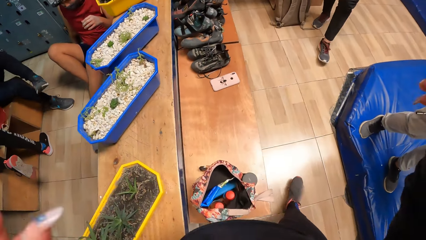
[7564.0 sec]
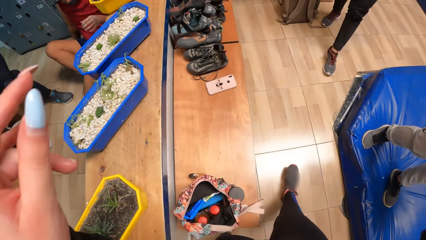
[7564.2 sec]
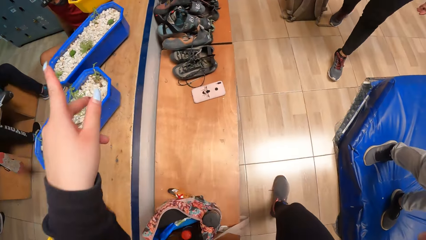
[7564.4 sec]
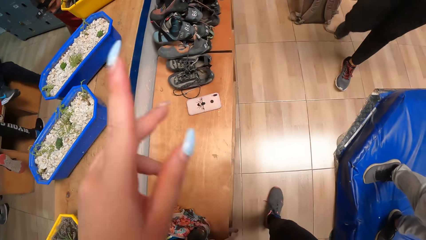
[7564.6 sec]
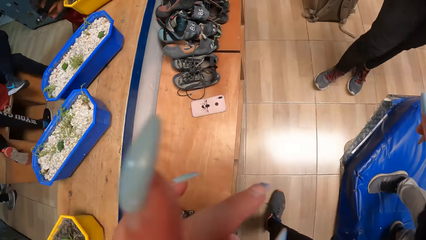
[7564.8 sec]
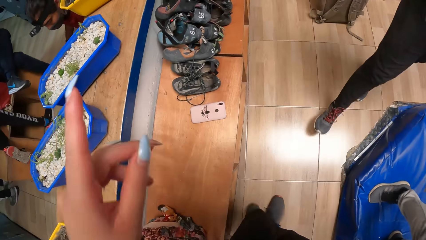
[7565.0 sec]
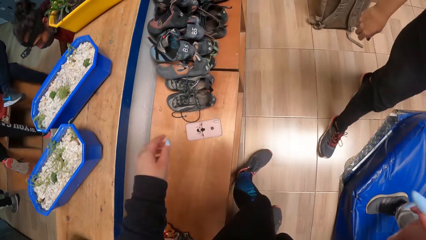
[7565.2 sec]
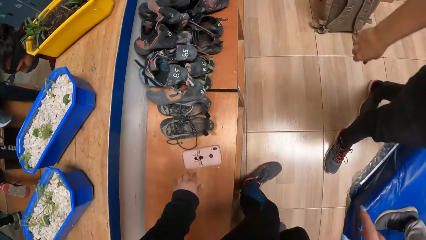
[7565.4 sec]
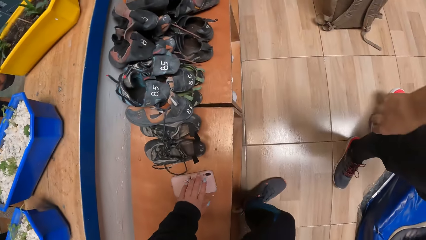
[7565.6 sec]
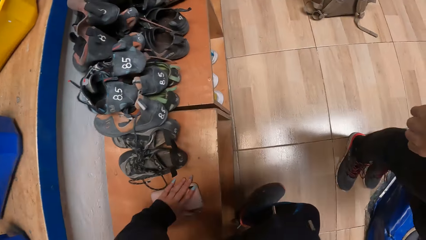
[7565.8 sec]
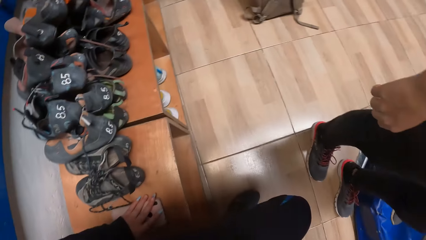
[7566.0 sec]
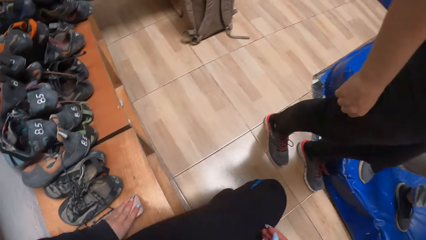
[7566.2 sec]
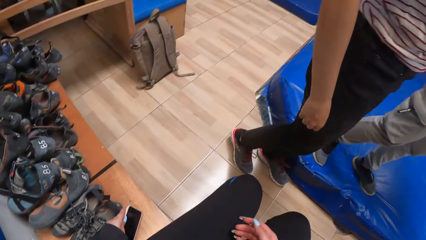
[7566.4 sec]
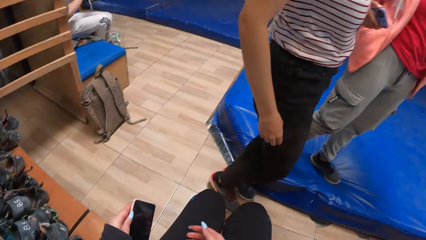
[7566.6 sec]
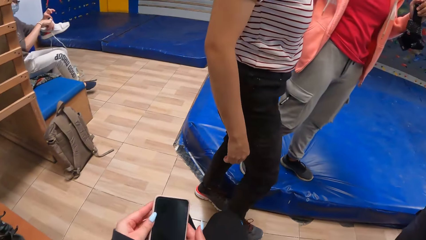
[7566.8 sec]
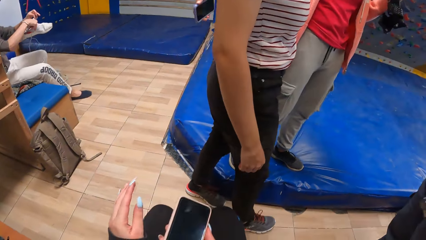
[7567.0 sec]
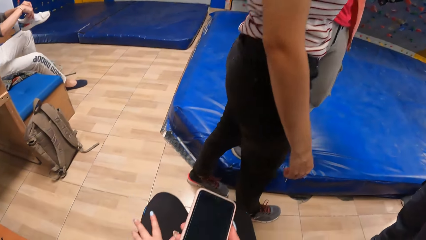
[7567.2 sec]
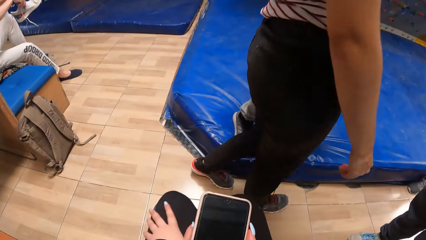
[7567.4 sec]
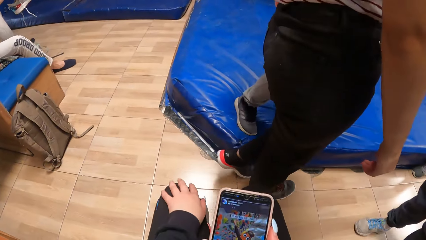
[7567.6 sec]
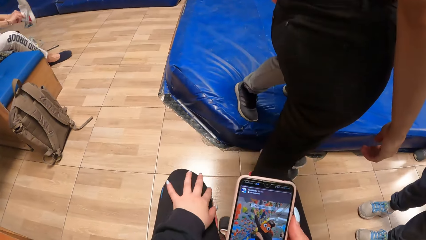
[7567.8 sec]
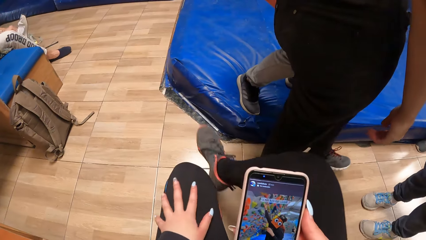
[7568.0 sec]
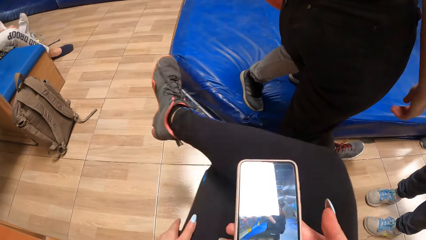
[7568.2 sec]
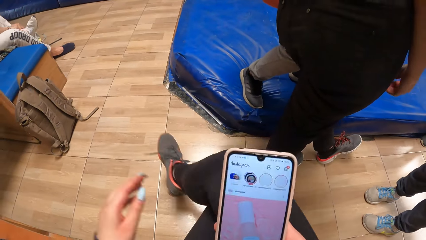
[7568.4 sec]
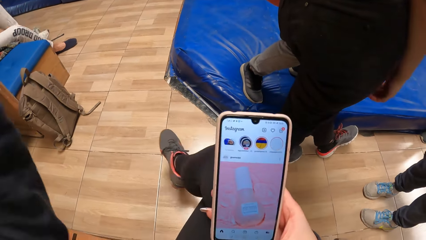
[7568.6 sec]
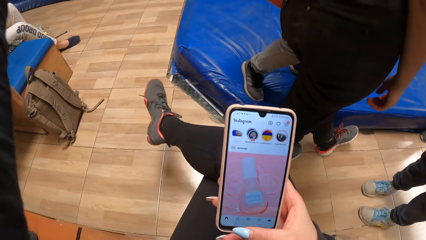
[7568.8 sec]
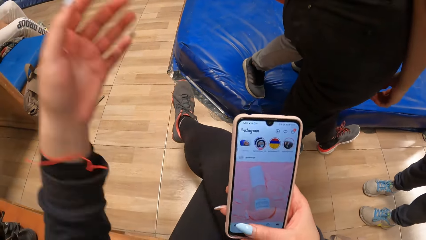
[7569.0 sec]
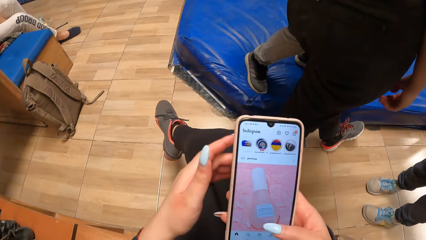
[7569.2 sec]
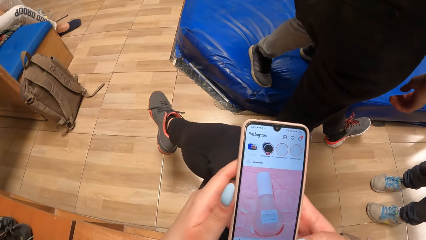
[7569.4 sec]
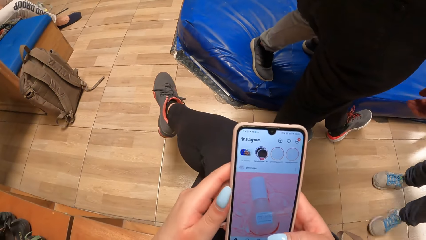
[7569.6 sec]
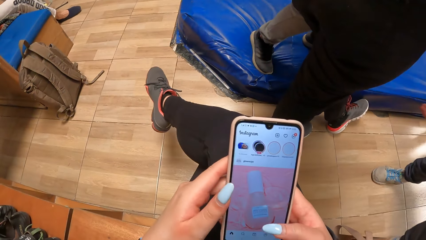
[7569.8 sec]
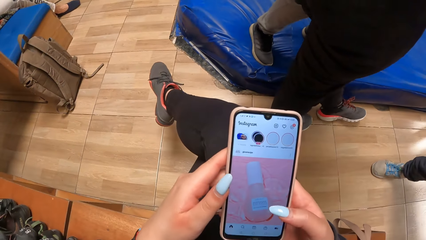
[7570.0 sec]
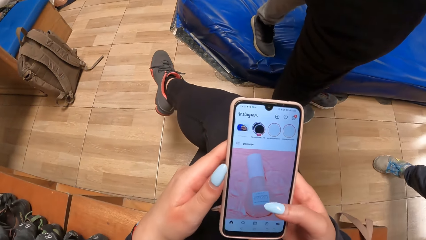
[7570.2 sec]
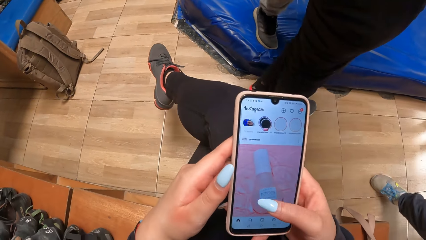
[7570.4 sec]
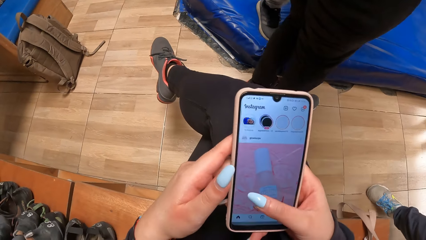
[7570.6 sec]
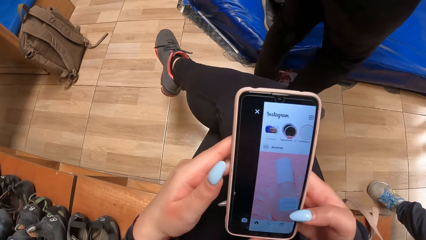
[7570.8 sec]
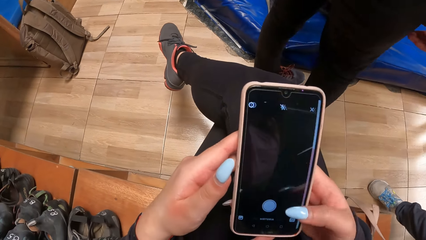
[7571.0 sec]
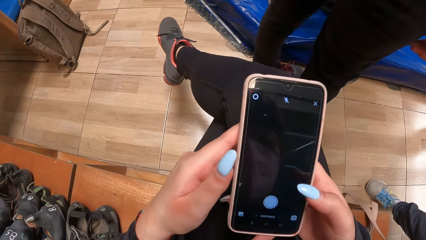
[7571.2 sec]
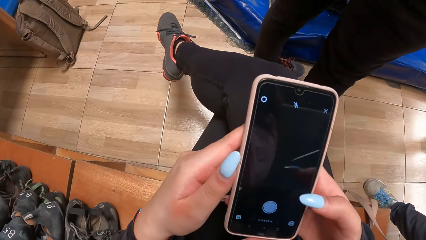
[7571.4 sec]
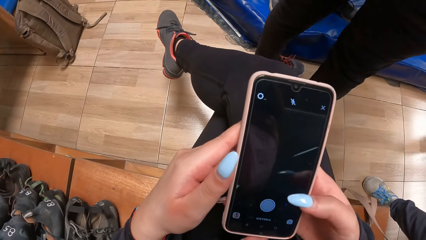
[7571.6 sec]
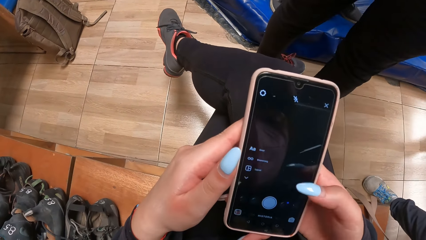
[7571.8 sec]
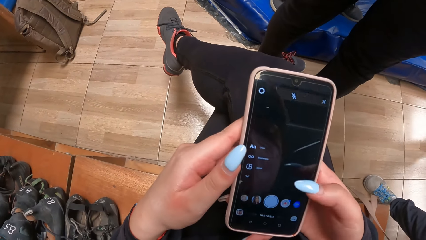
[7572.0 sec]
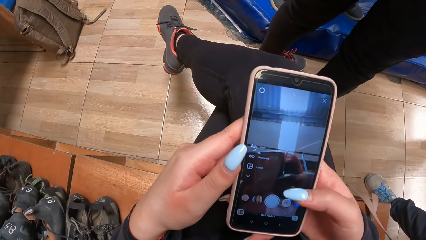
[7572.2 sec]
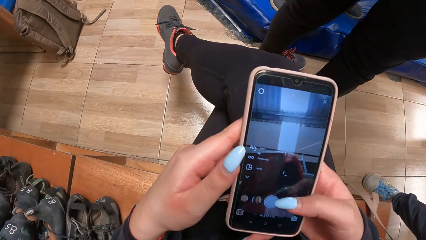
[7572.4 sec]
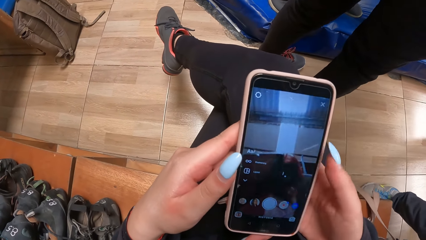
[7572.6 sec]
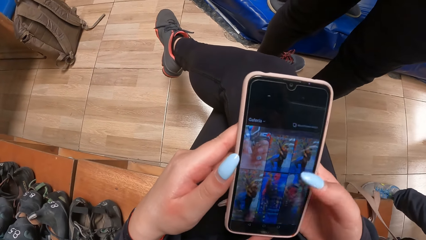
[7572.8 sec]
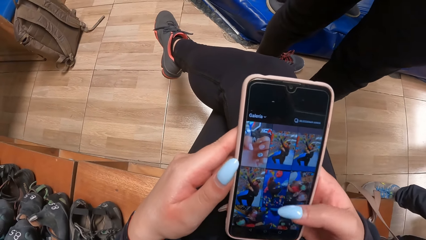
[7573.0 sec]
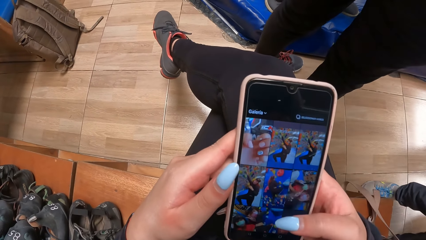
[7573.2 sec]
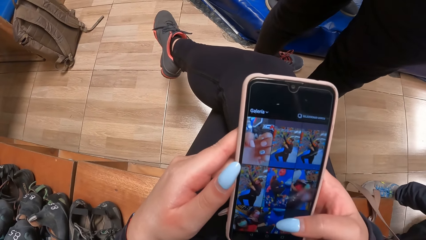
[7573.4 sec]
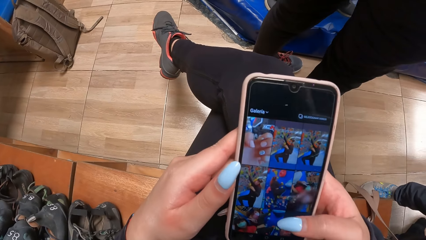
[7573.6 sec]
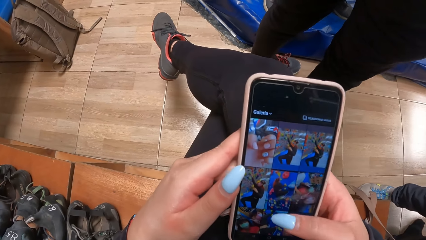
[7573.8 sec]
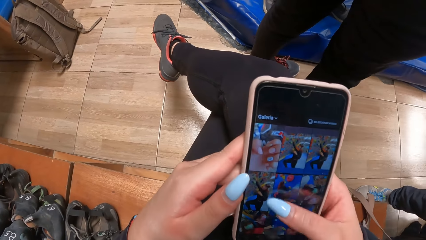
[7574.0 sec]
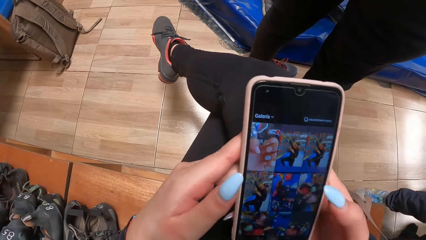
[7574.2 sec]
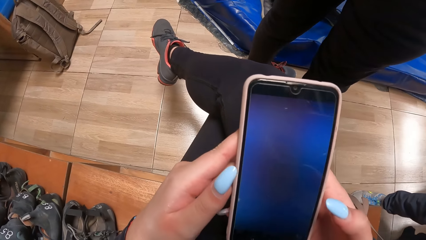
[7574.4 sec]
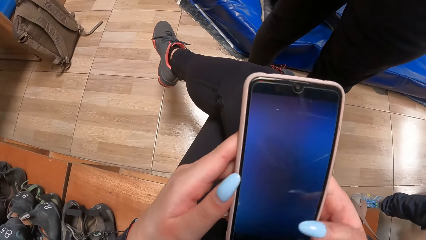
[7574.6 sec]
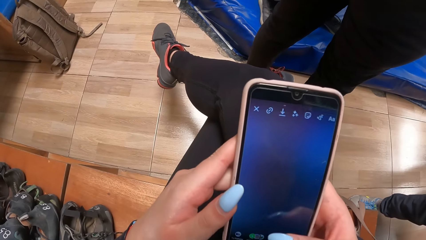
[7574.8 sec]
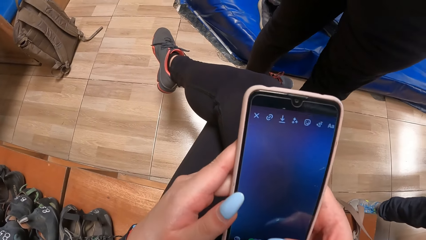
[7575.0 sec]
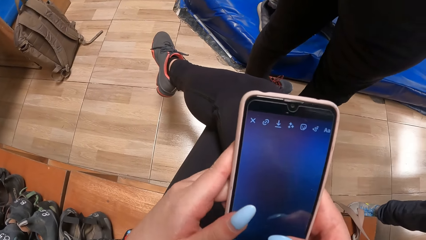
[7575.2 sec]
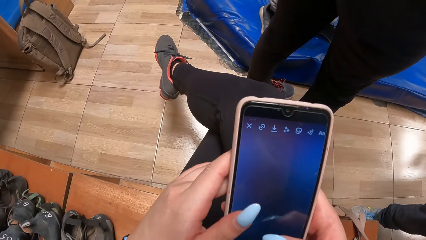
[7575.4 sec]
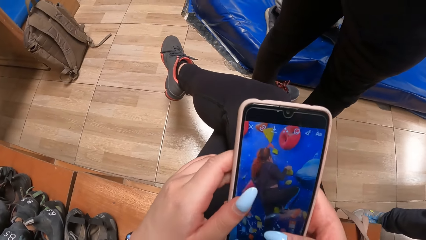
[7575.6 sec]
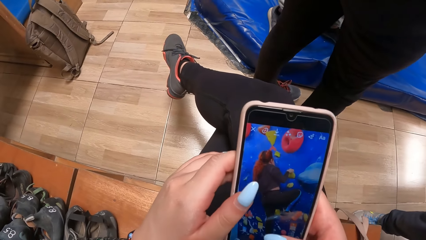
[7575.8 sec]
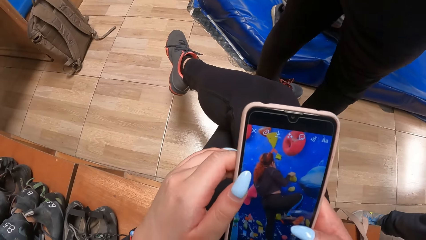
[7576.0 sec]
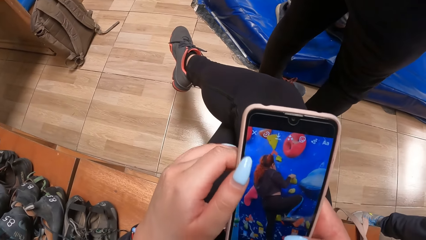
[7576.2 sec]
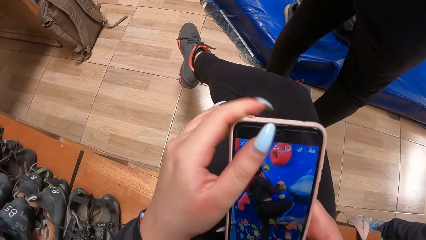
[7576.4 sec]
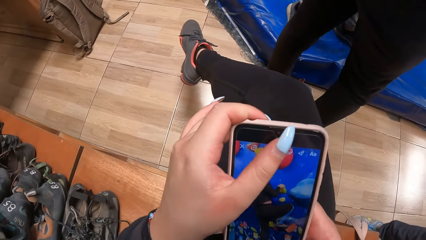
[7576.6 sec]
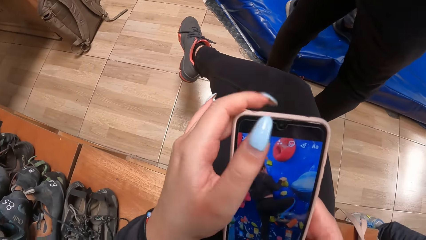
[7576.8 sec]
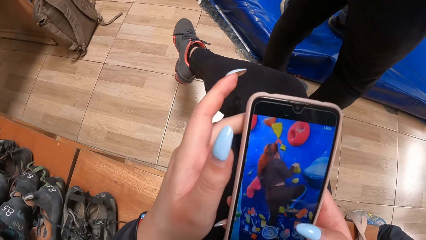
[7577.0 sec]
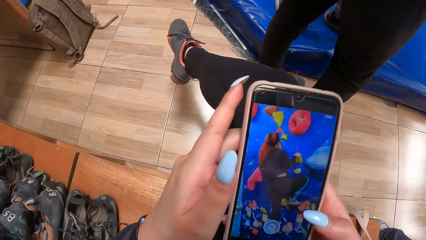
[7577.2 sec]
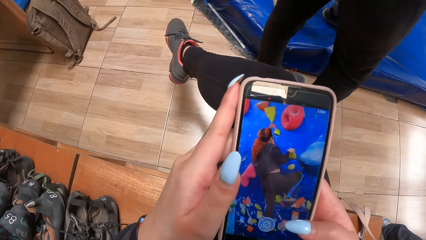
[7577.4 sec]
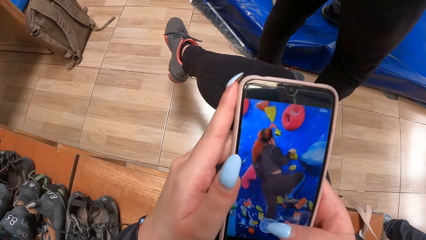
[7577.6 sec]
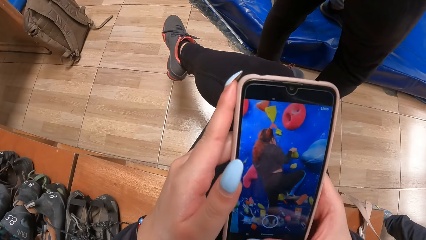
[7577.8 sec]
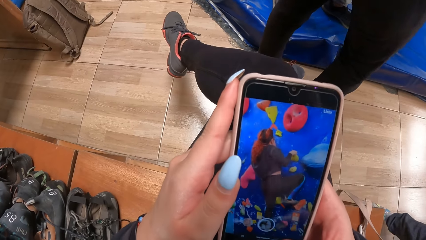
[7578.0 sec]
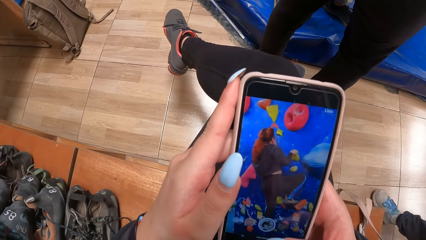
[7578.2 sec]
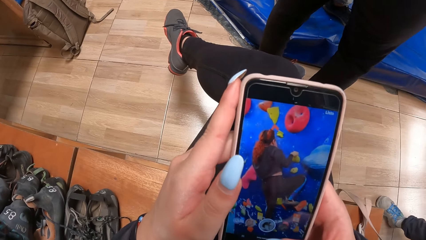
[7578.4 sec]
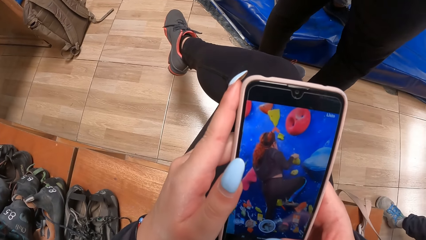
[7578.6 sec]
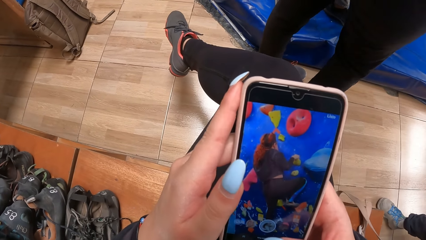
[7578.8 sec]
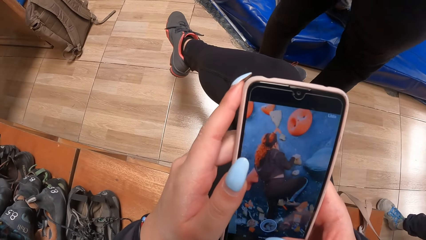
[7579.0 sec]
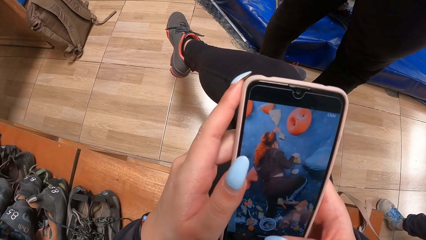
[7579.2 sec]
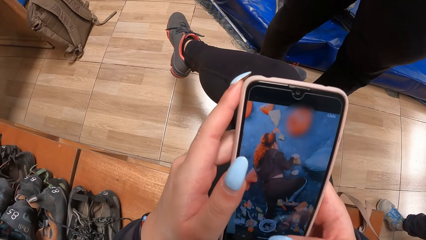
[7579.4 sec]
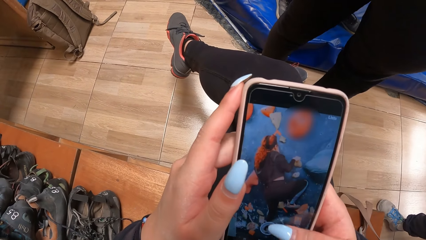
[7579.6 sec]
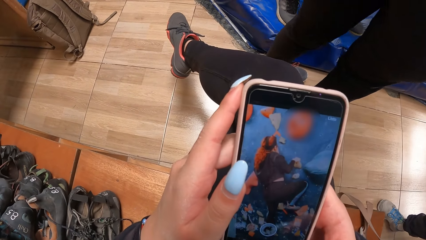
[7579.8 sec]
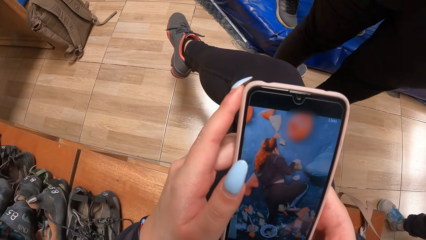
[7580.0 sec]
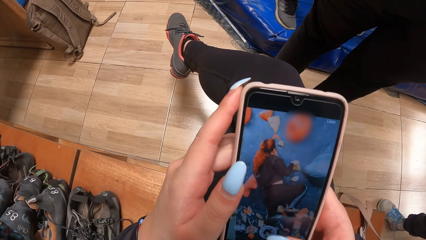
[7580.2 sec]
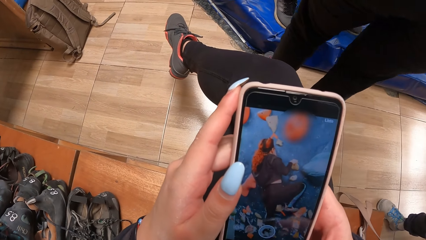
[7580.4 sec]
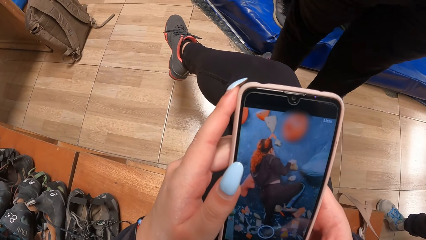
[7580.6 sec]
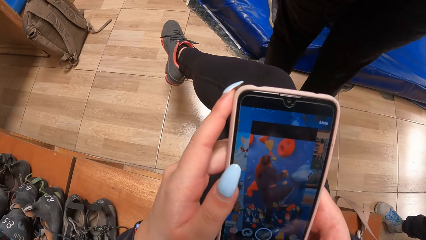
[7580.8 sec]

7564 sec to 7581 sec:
The camera wearer walks. She gesticulates with her hands. She sits on the bench. She picks up her phone from the bench with her left hand. She passes the phone to her right hand. She rubs her left hand on her lap. She operates her phone. She crosses her legs. She holds the phone with both hands. She operates the phone with both hands.
